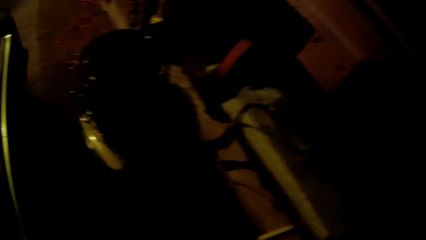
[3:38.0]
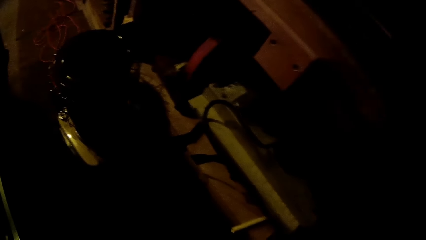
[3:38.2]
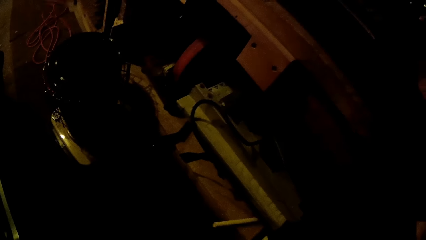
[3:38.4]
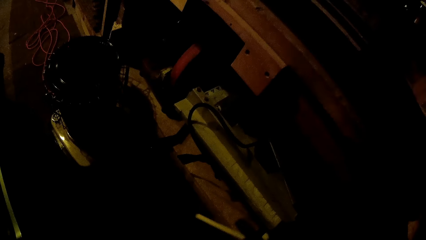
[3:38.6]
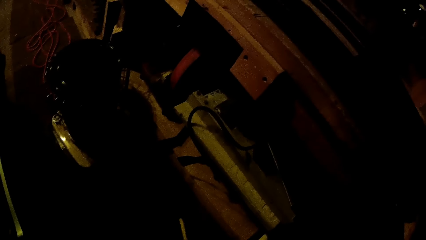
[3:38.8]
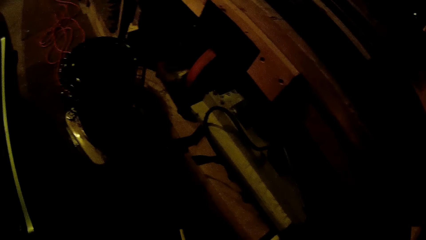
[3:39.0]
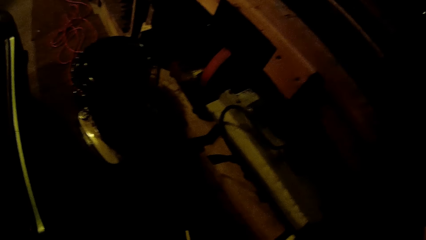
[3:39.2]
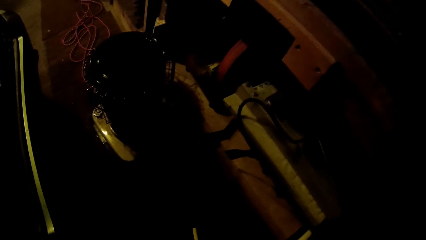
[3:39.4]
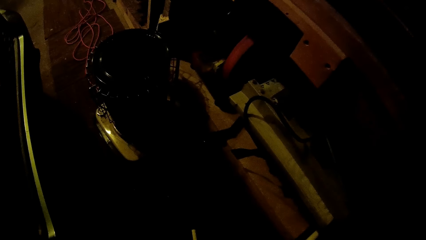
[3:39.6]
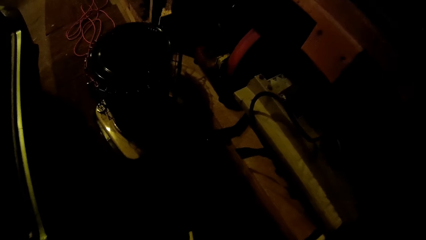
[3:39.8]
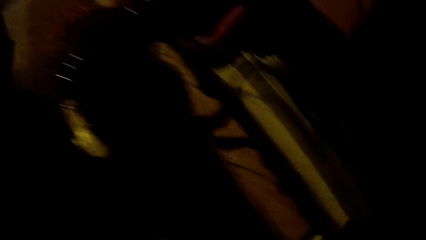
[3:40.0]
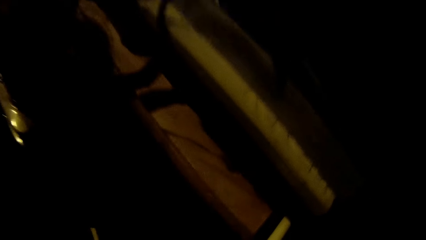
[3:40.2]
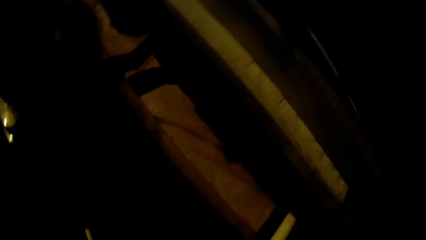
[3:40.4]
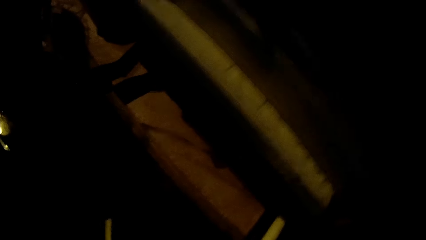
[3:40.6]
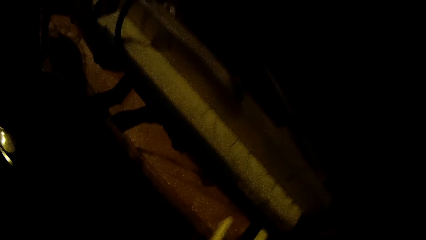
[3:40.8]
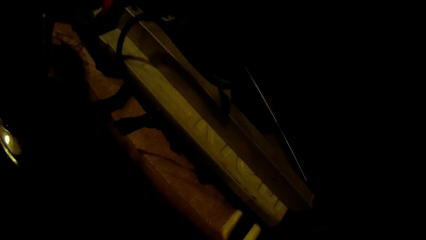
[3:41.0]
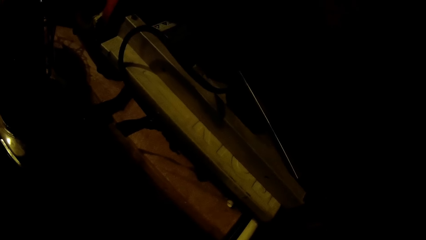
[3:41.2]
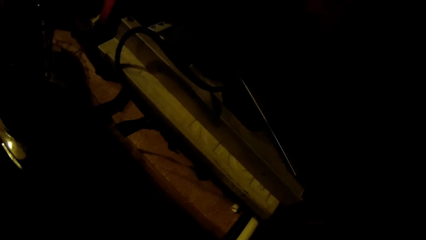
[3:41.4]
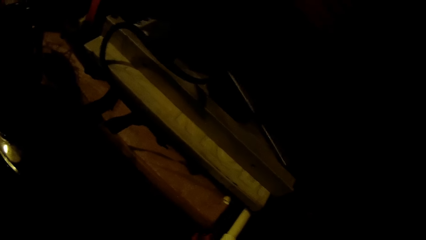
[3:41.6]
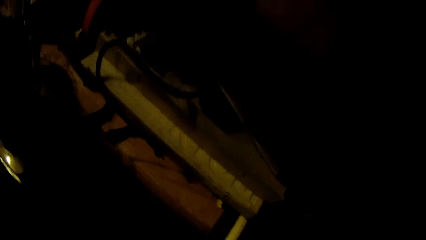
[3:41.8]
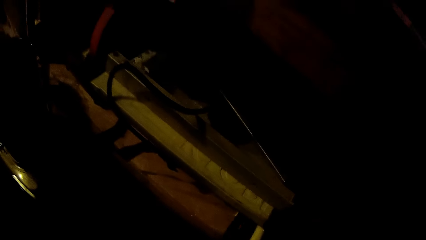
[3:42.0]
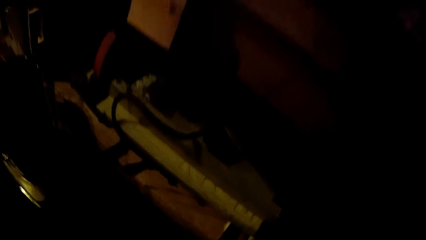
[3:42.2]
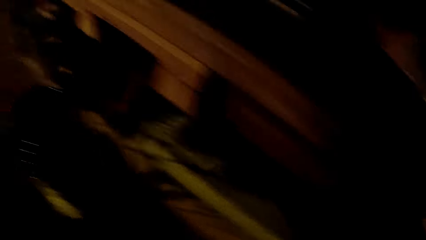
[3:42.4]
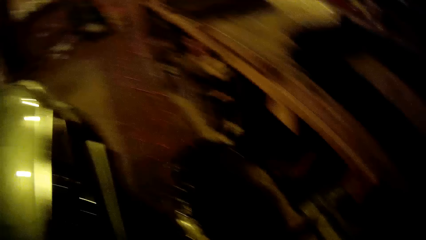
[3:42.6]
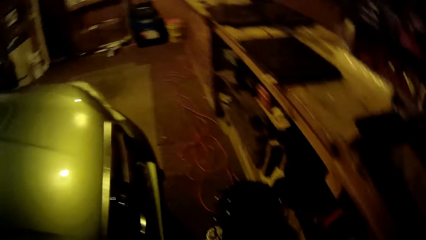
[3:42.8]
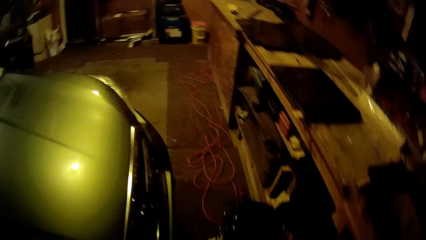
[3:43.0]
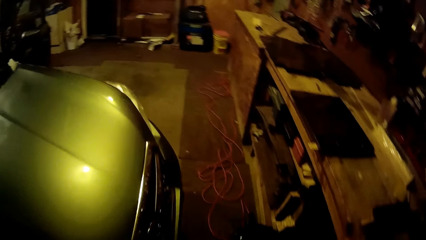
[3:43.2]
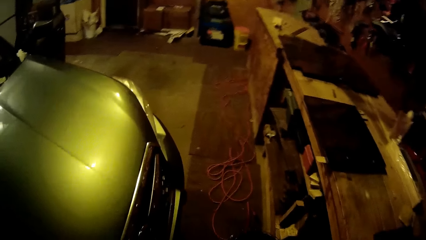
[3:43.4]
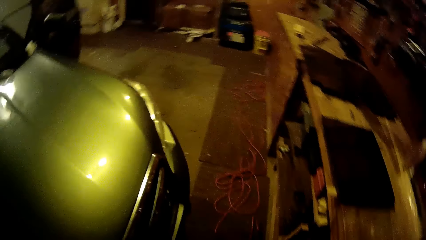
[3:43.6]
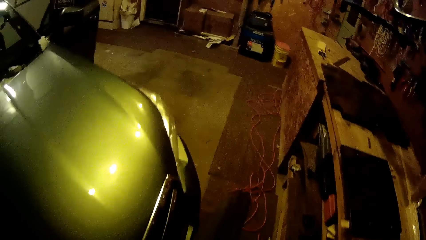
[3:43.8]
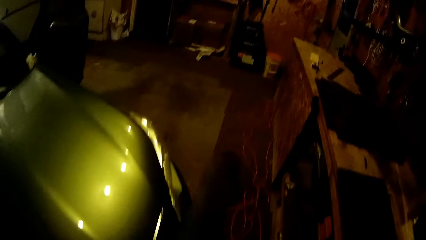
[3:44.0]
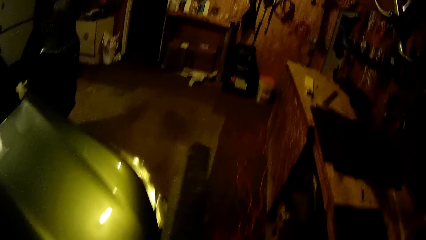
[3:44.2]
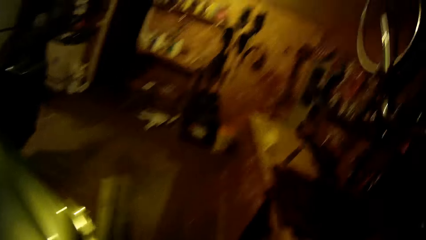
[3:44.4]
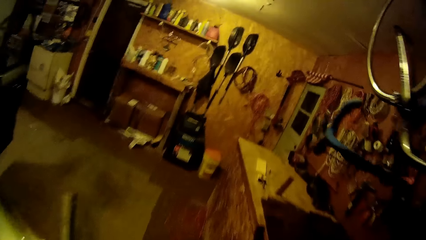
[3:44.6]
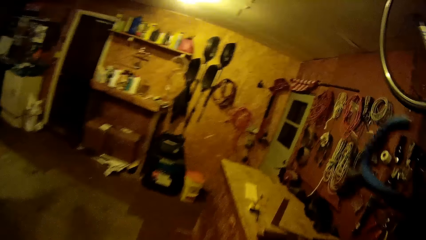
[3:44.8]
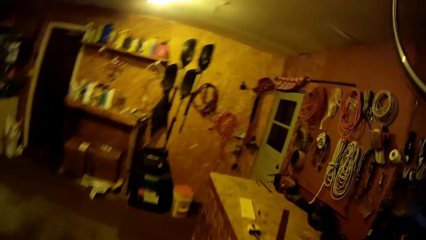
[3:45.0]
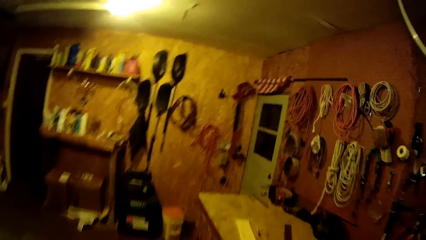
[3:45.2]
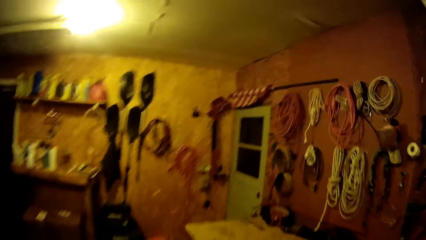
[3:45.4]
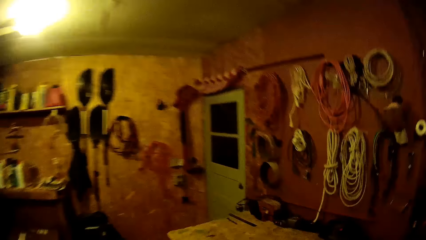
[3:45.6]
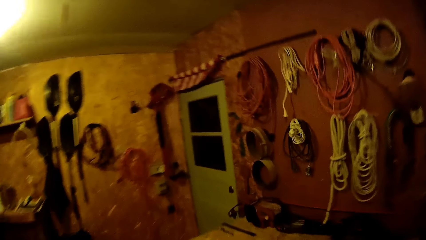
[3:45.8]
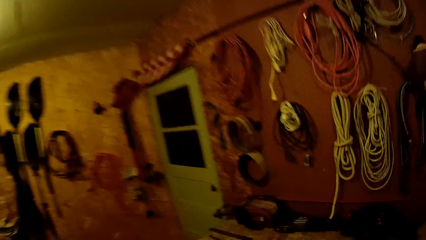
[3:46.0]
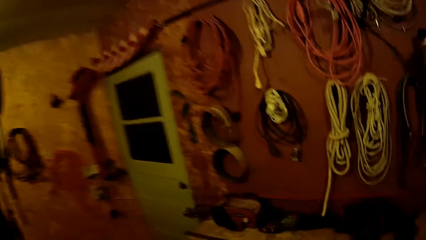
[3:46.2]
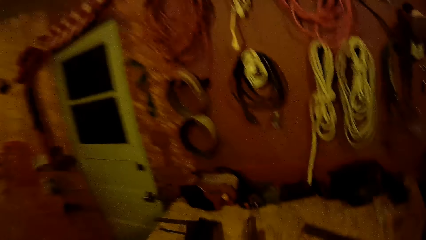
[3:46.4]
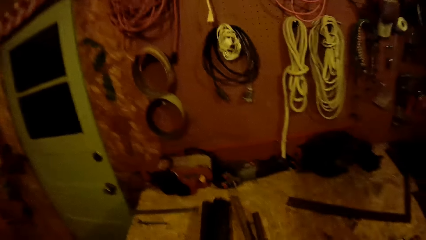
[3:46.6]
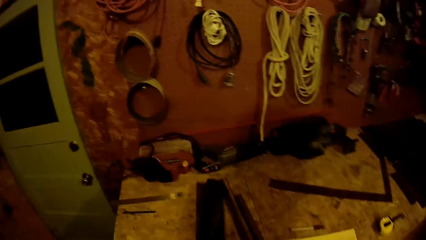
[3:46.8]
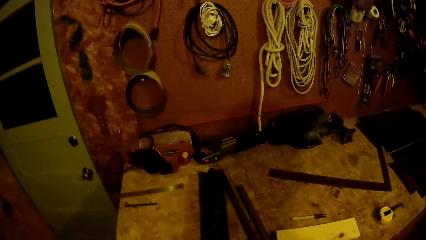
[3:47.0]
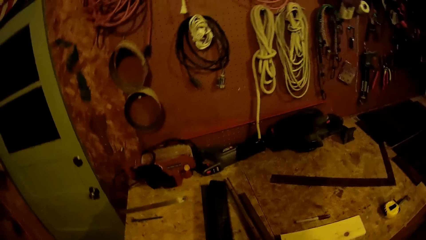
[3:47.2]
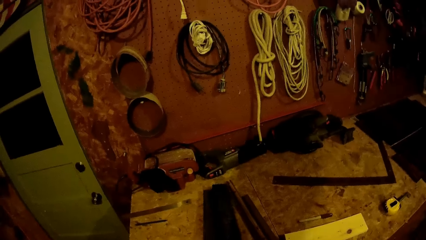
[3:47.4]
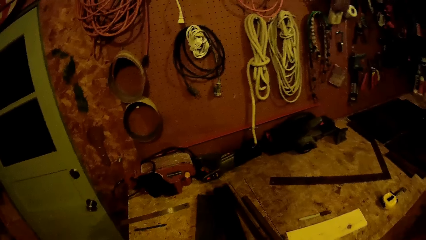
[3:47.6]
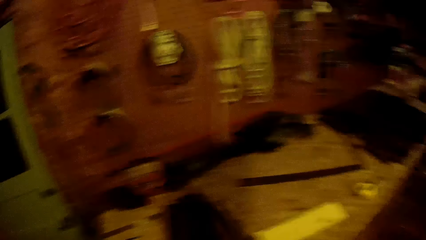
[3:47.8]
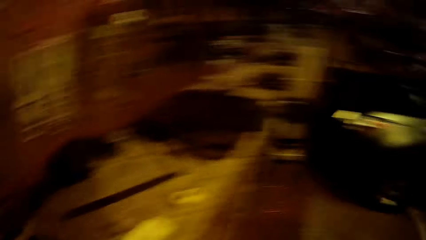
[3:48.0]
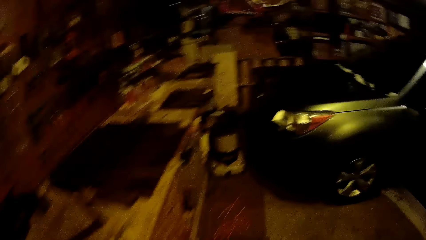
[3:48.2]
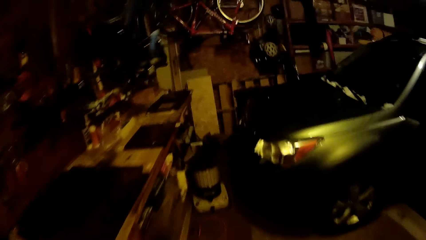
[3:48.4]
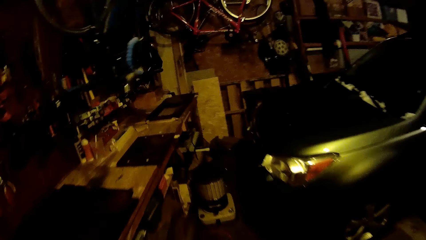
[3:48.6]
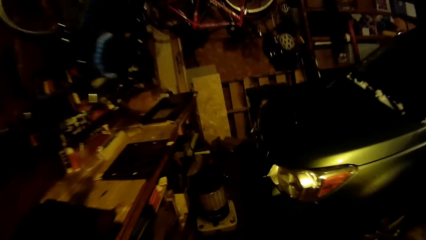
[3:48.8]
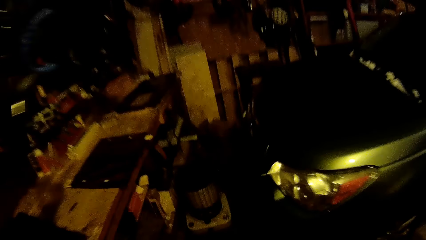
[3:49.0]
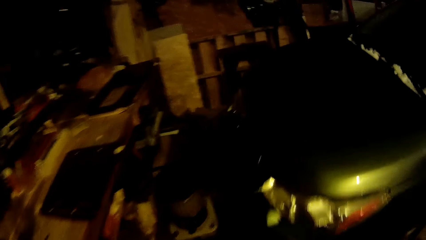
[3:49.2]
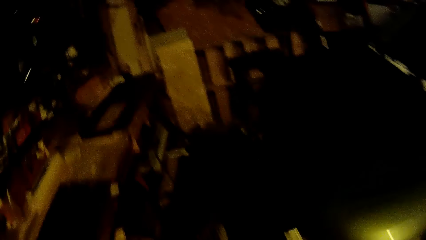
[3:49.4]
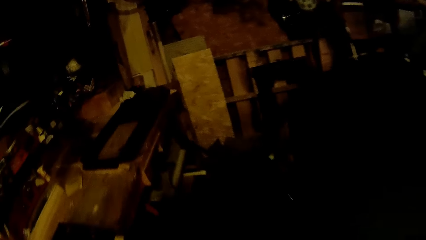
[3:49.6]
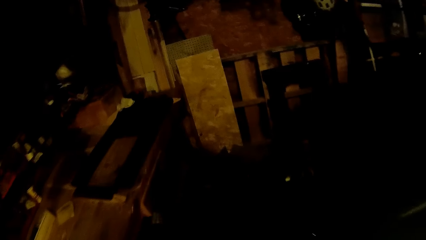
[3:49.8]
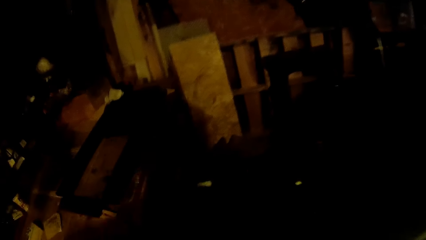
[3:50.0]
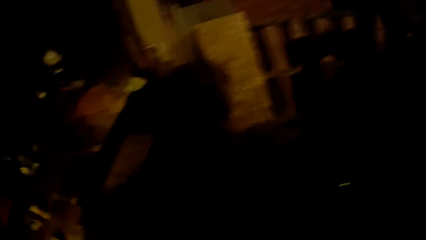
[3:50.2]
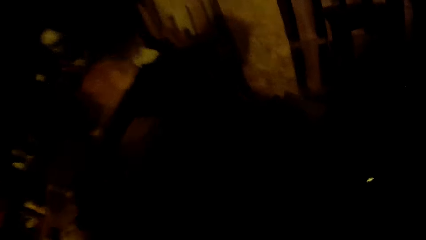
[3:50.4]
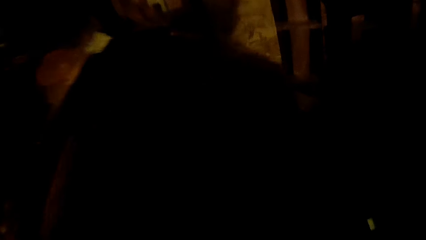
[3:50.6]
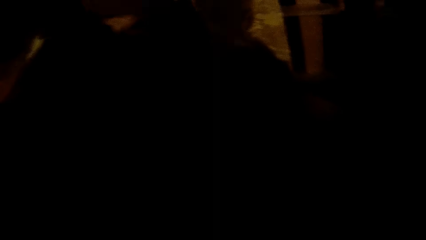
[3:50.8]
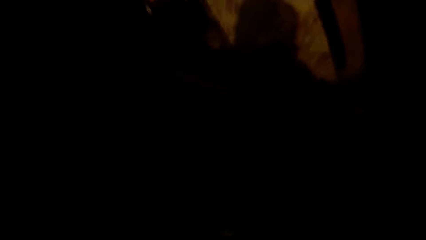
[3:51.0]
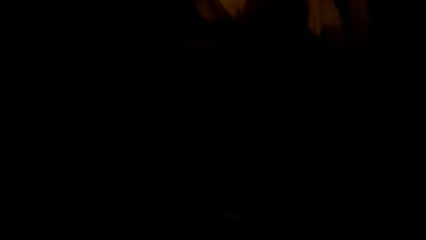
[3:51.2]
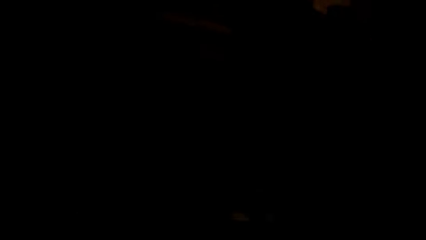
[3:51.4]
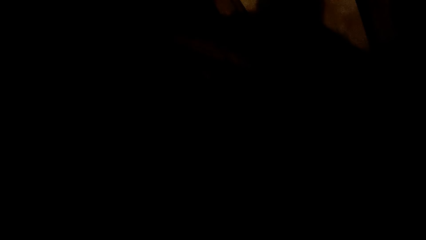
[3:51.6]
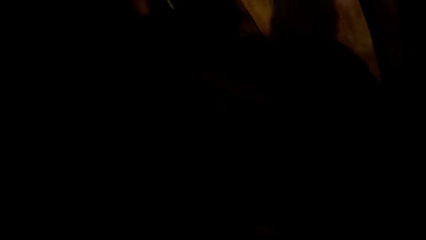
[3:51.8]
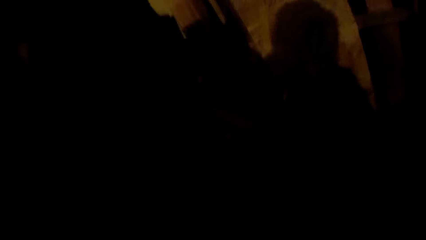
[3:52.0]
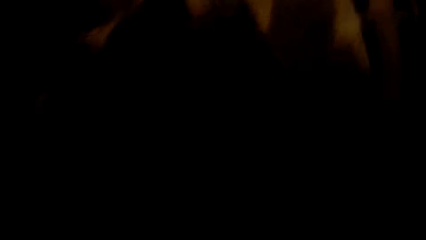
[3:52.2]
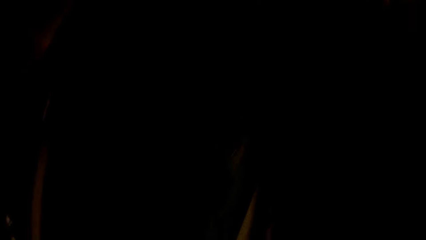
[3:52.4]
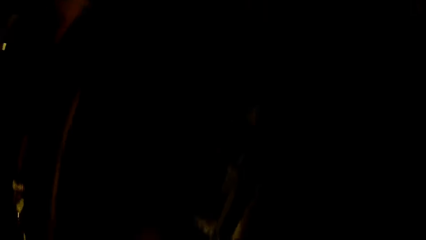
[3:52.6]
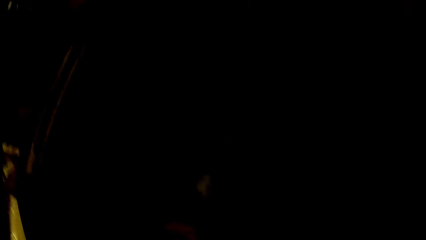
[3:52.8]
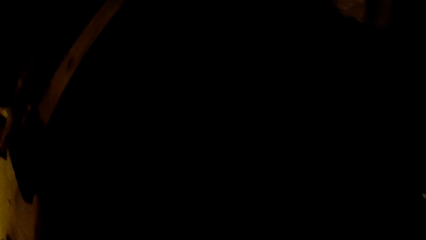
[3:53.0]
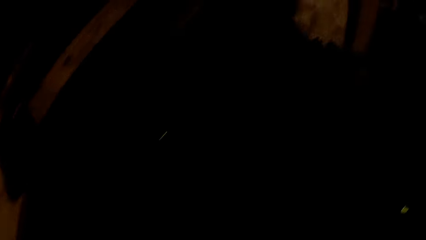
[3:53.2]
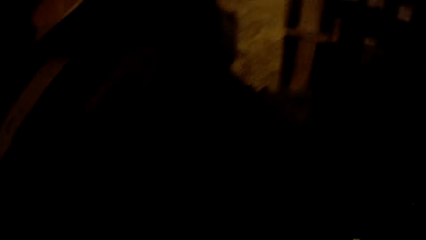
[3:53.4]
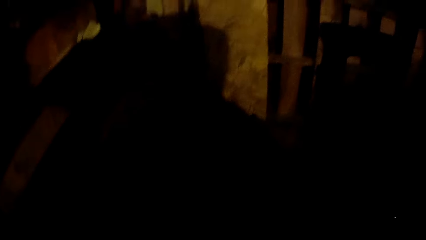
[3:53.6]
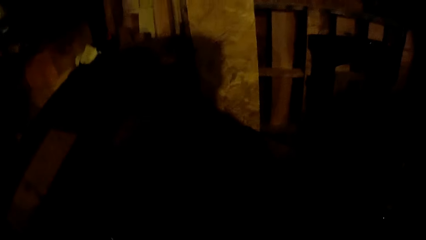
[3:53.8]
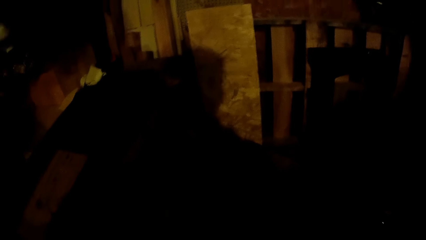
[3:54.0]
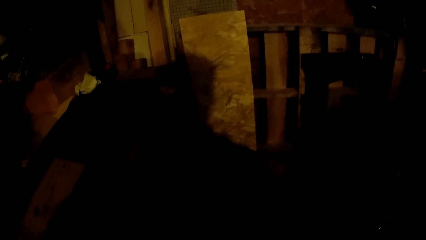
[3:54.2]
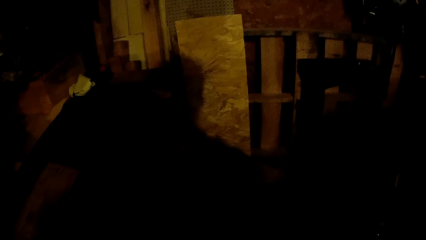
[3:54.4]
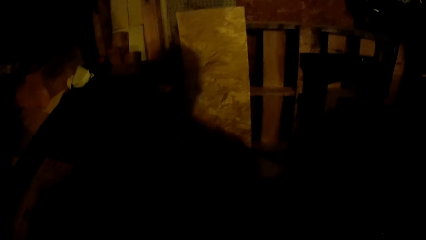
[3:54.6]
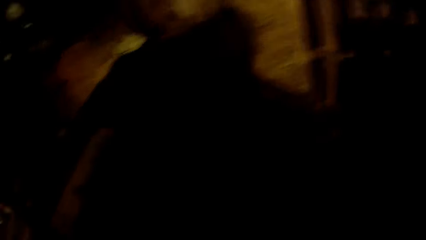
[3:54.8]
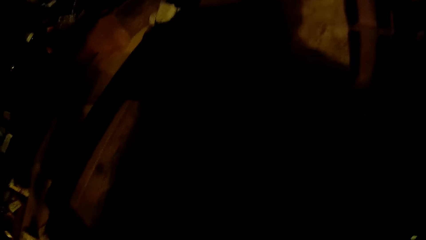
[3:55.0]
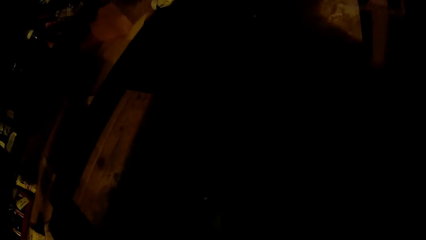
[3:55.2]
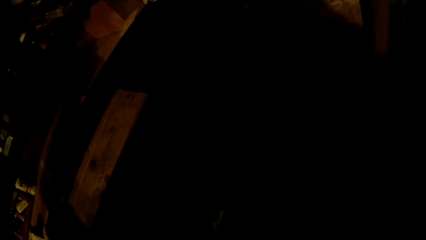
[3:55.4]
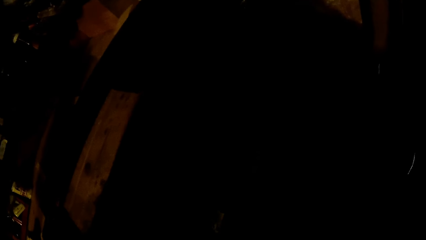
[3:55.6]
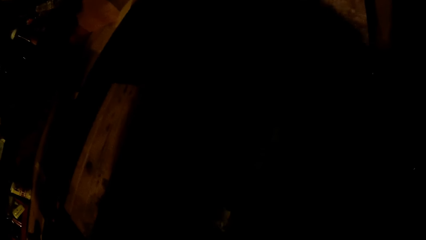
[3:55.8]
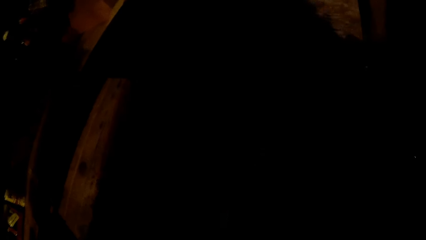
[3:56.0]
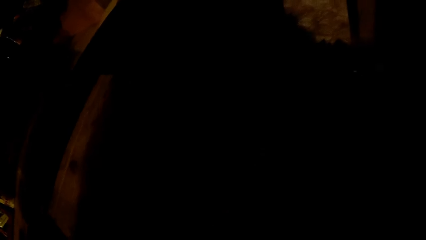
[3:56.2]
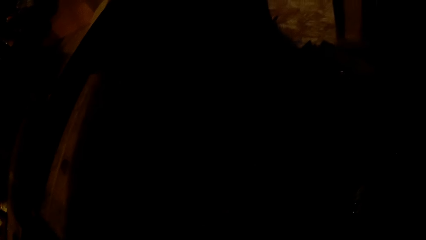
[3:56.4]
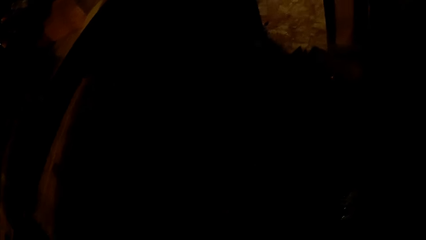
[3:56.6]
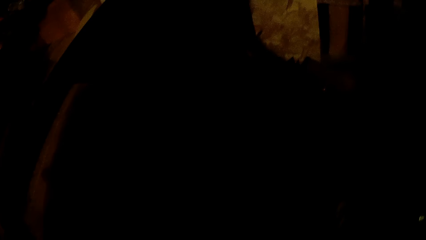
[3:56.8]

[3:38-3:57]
The camera wearer drops a black material on the table. They place something on the bench.
